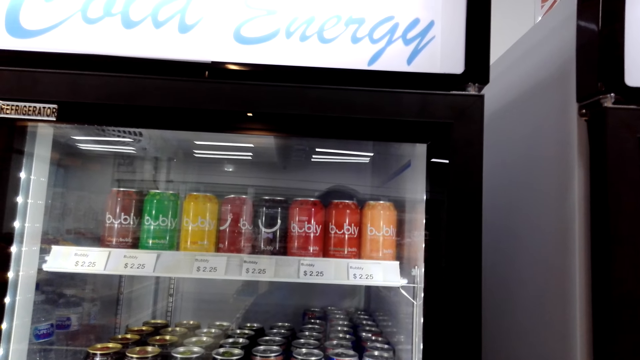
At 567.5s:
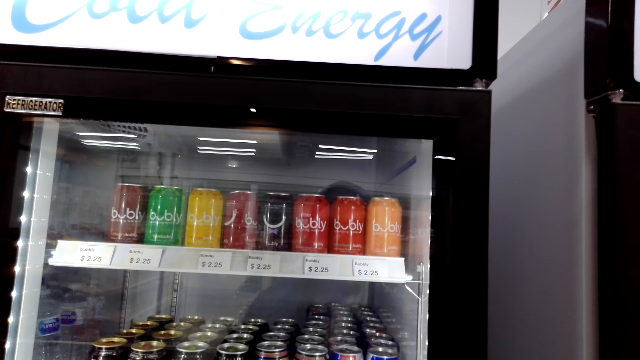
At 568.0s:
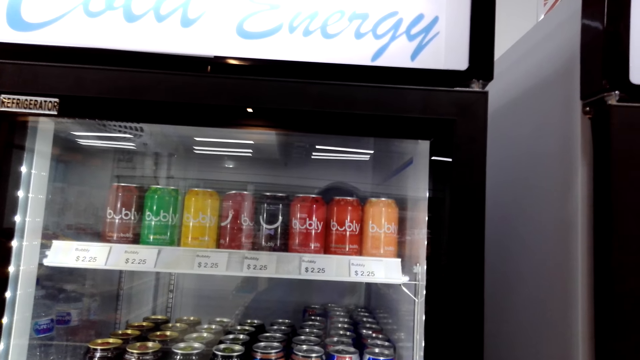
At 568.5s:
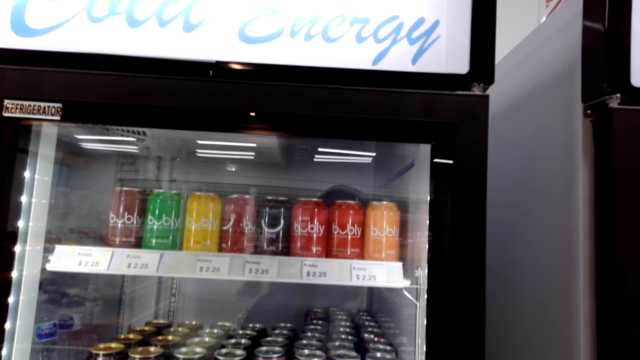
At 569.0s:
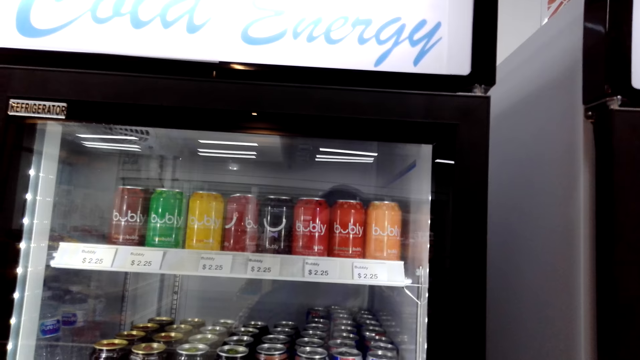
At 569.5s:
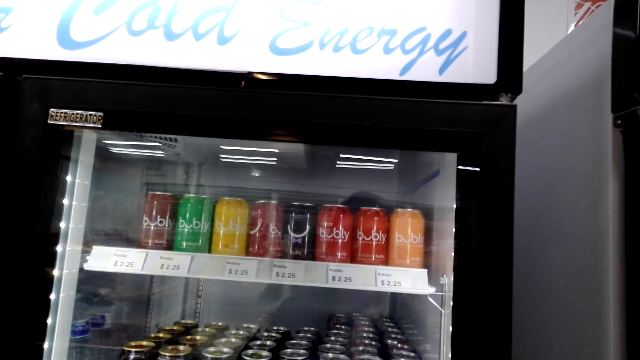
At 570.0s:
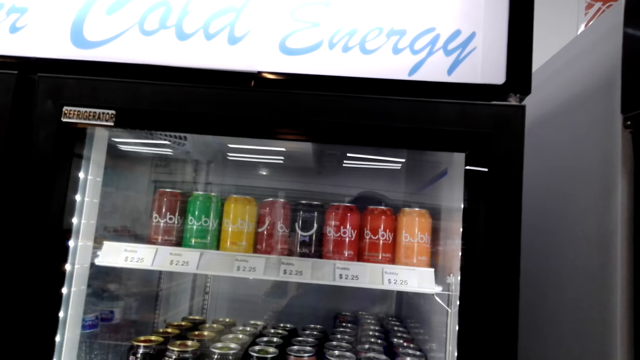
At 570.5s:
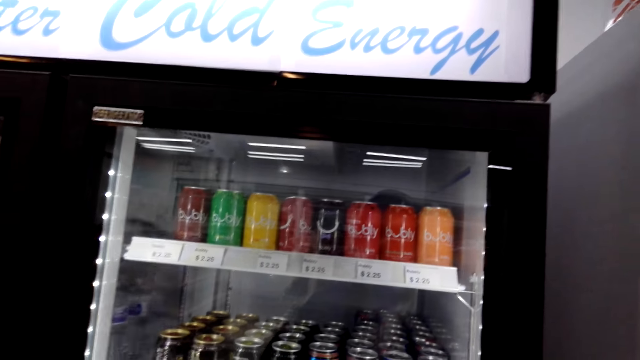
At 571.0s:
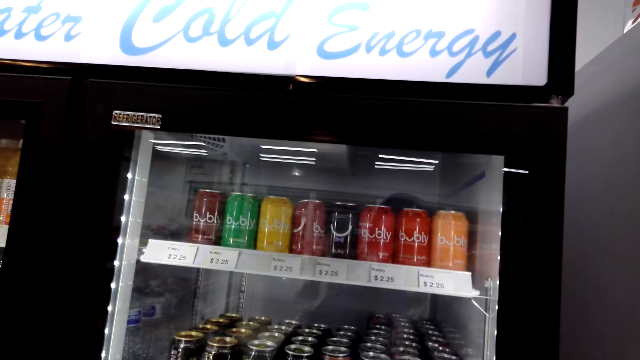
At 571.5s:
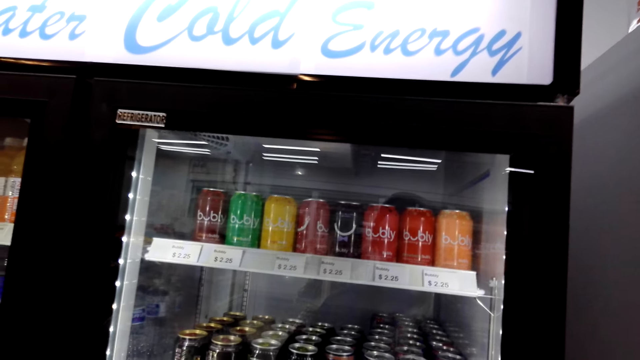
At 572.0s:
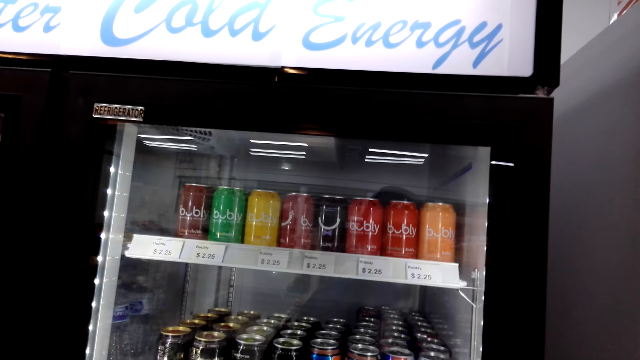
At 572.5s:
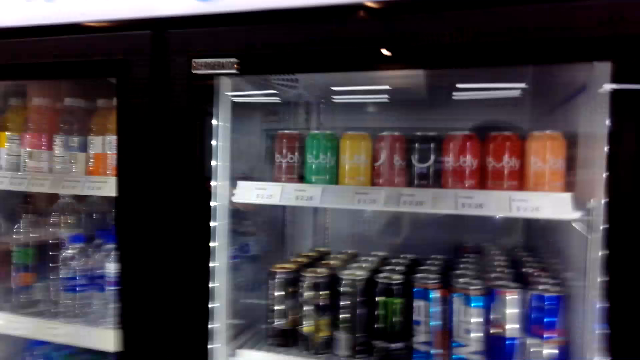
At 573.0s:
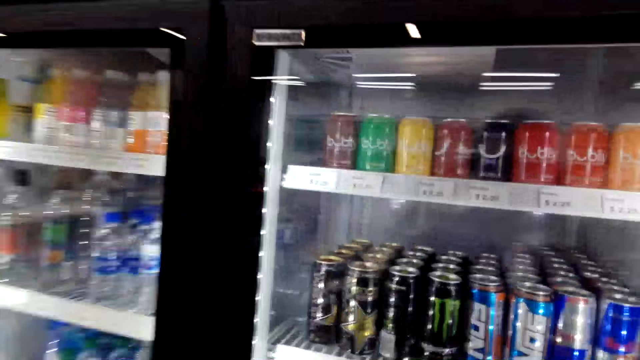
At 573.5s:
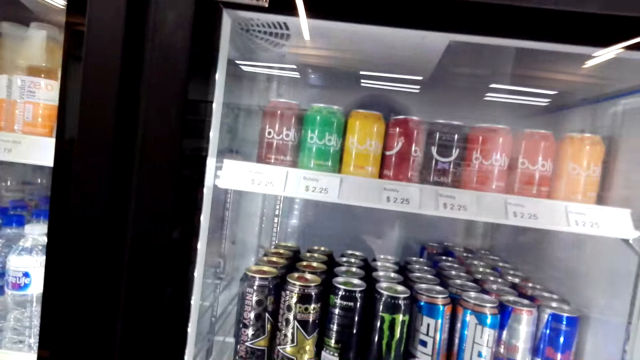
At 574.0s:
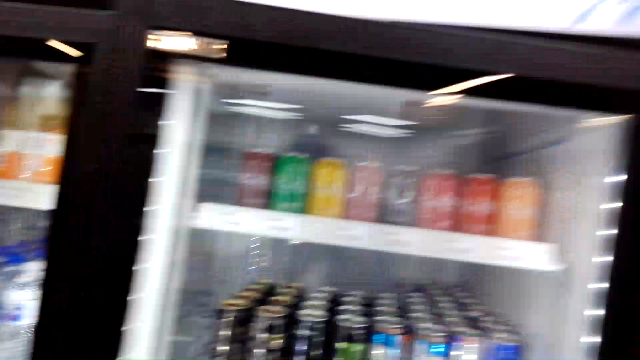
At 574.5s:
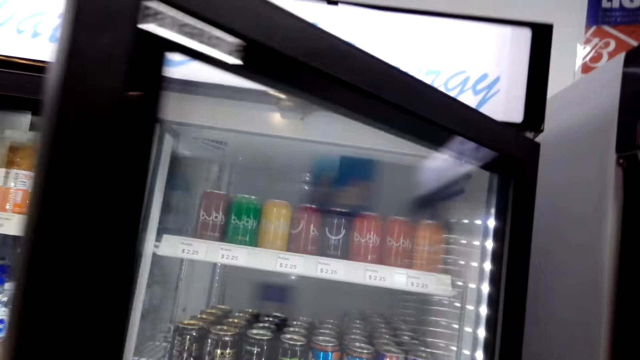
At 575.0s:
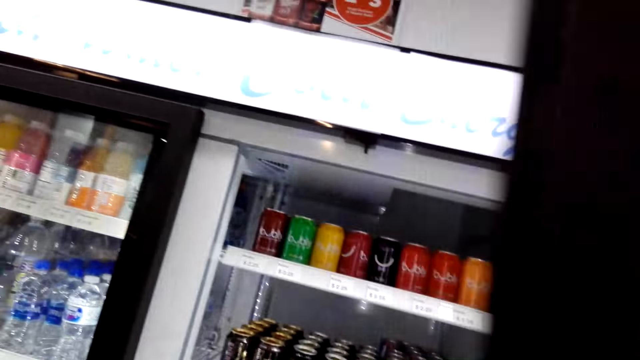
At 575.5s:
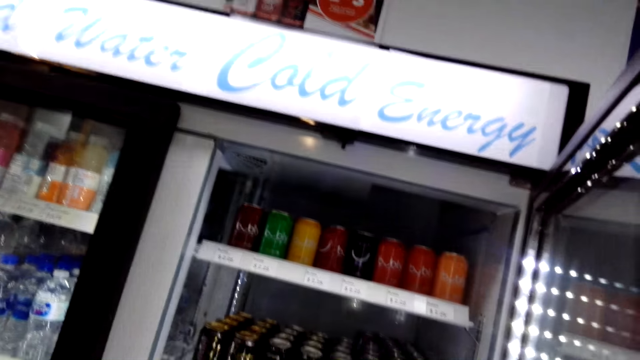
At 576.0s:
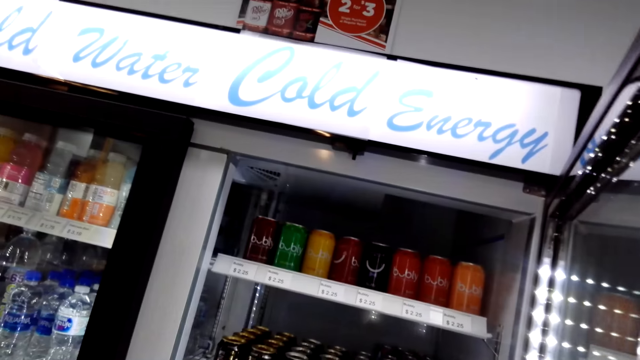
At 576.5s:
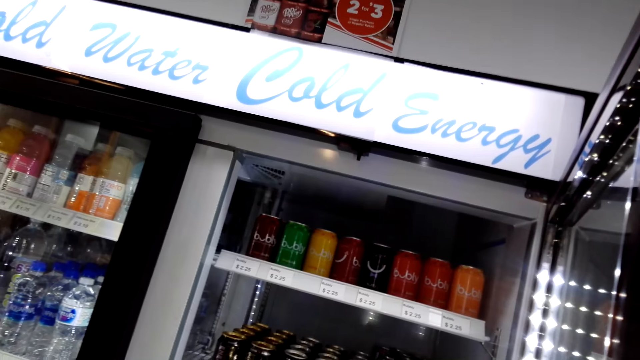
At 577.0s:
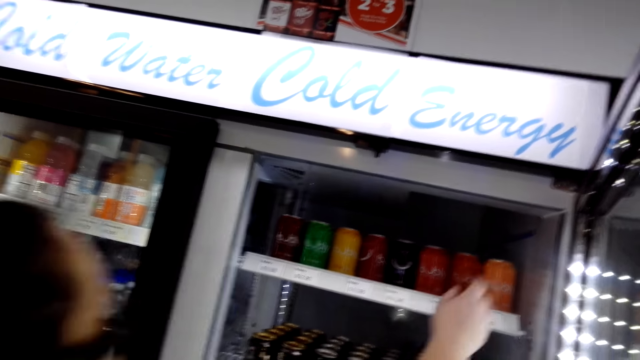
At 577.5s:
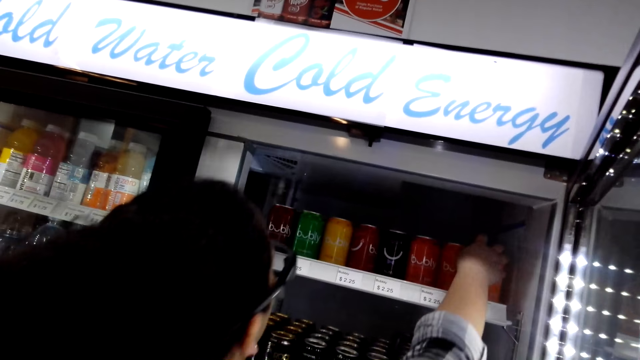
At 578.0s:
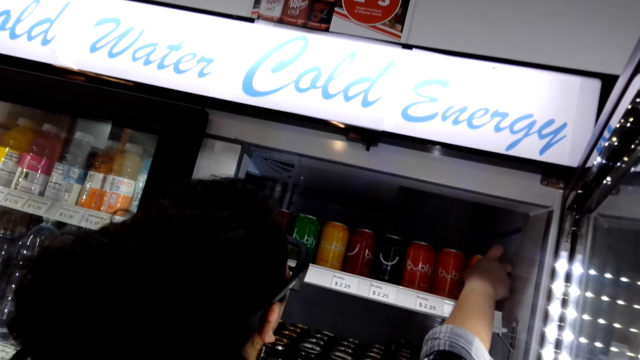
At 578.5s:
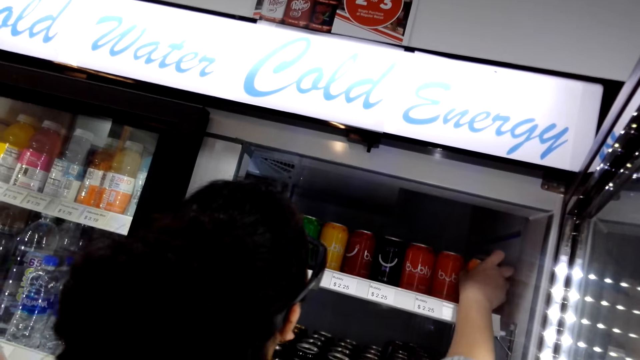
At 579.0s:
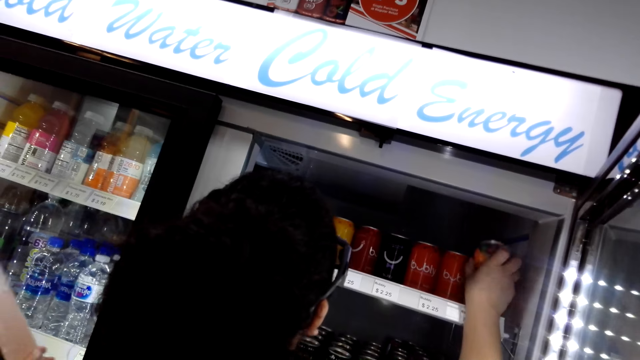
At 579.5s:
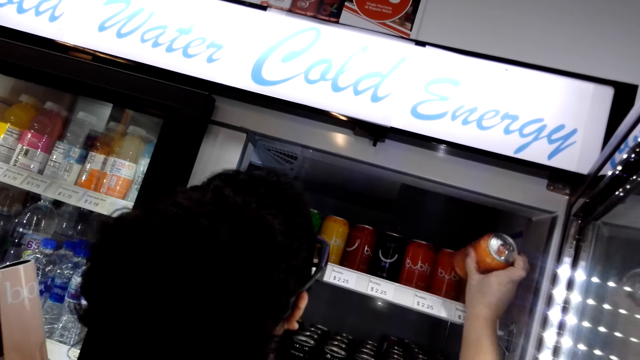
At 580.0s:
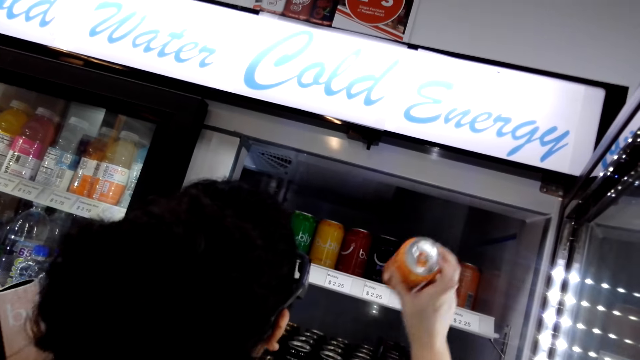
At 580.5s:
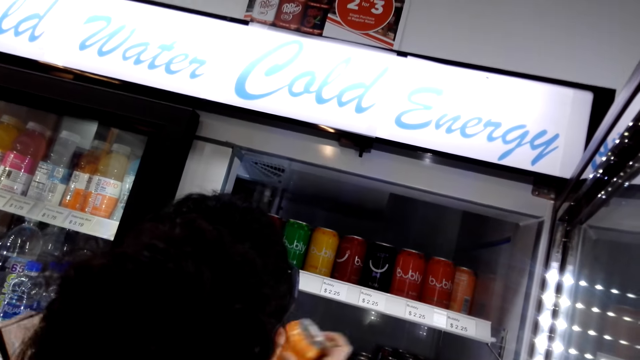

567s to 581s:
The camera wearer opens the fridge. A woman picks up a bubly can. The camera wearer picks the bubly from the fridge.

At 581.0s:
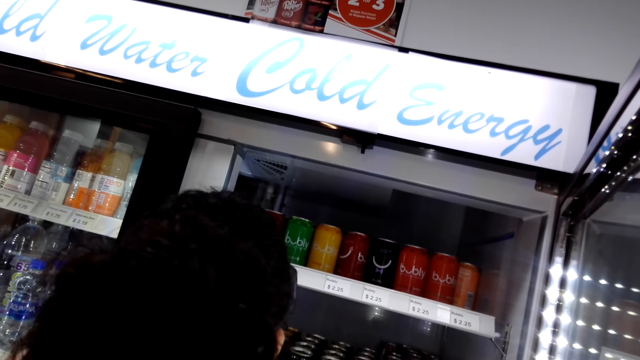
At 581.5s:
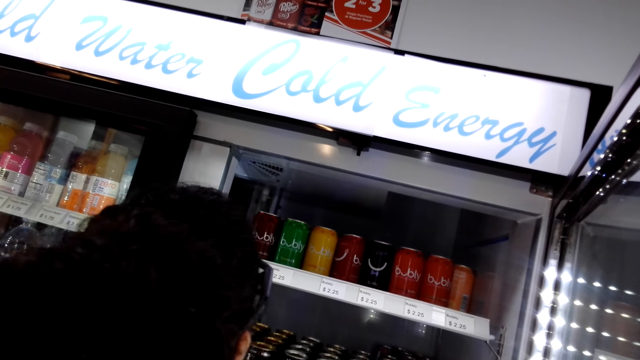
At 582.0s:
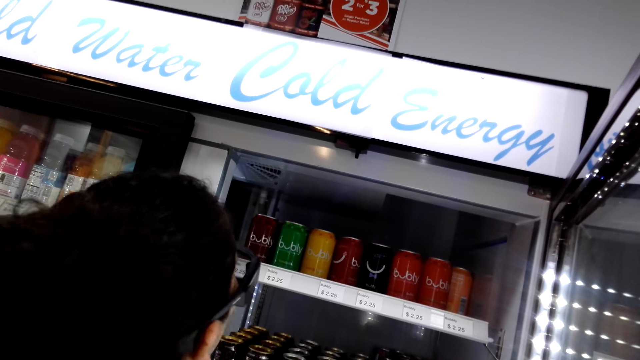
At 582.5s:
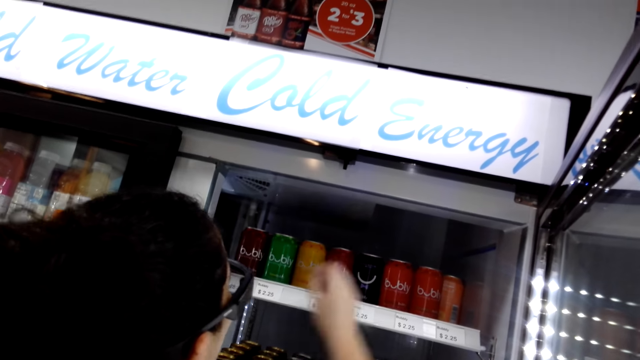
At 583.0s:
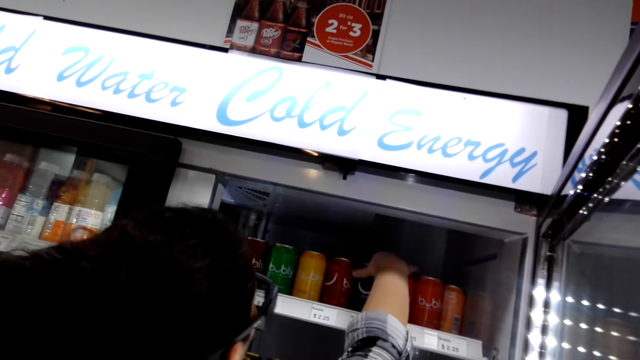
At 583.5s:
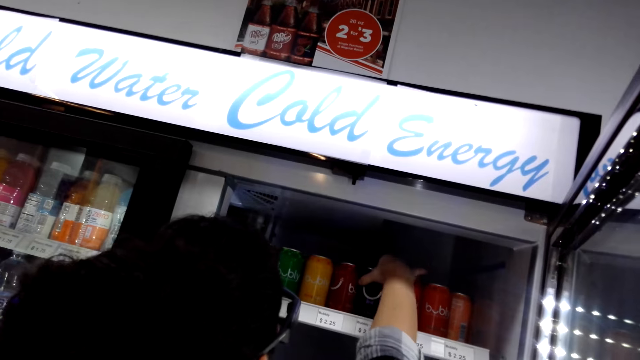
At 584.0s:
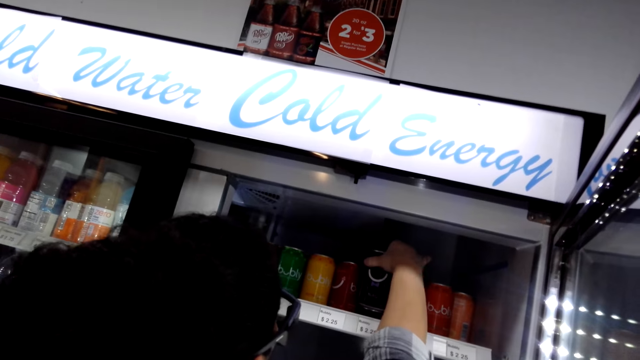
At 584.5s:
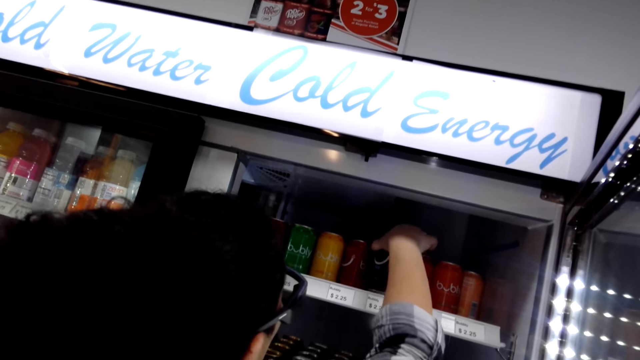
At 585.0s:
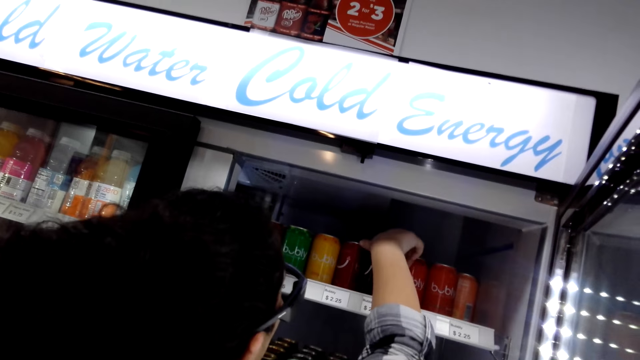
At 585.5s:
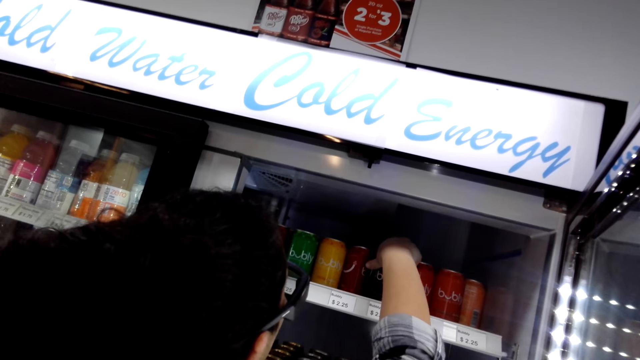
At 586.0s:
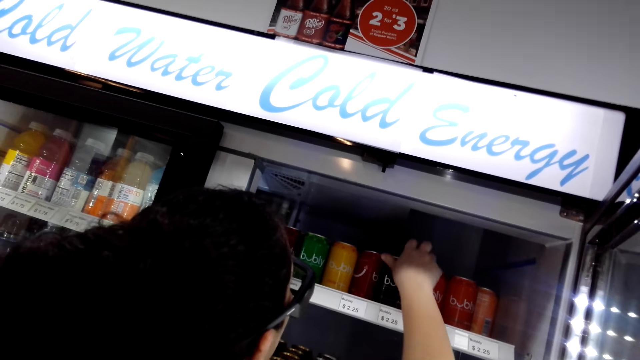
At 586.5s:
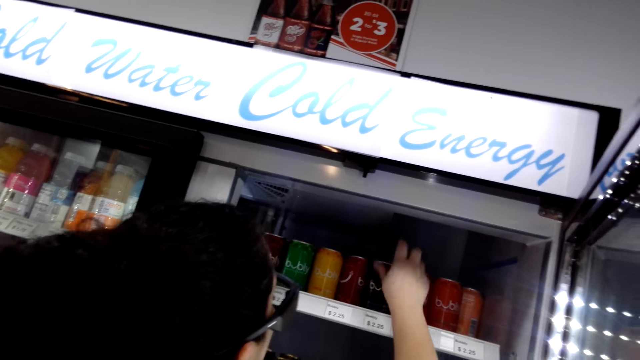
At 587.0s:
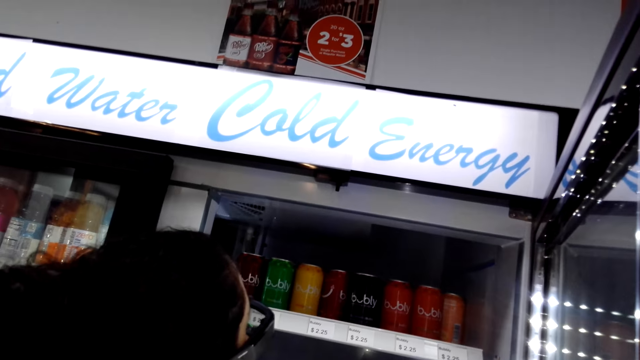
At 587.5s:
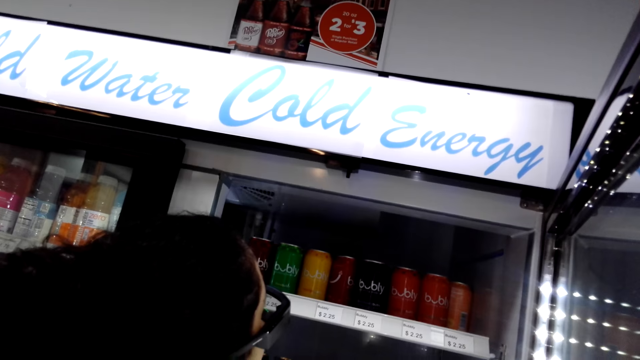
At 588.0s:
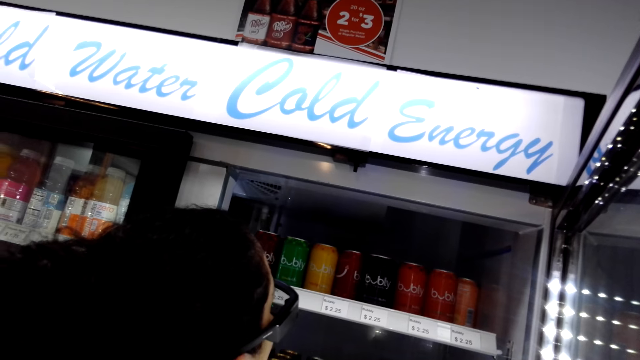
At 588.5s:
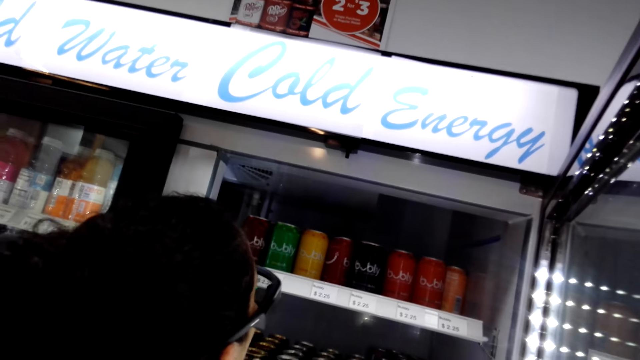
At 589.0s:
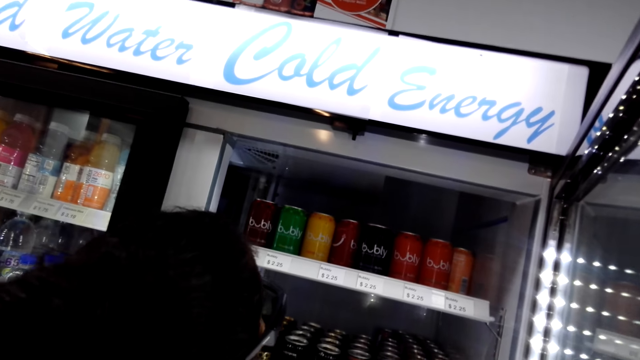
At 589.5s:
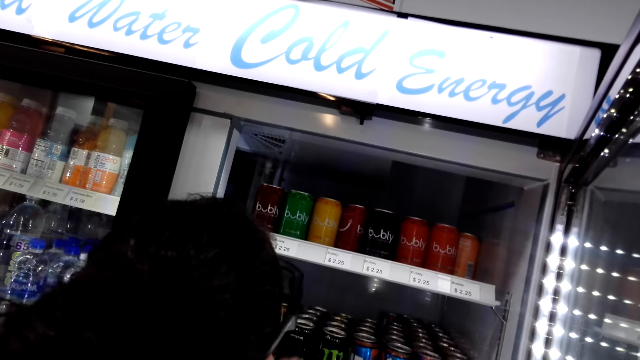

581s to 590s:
A woman touches a bubly can. The camera wearer talks with the woman.
